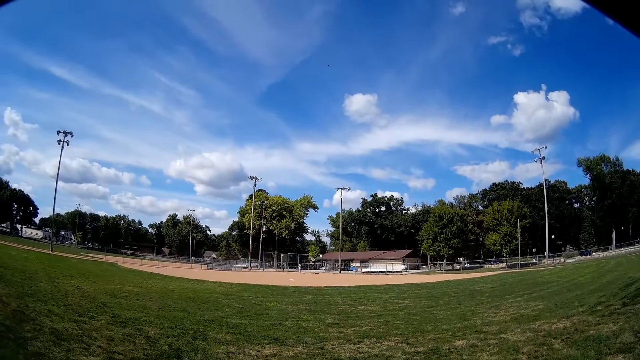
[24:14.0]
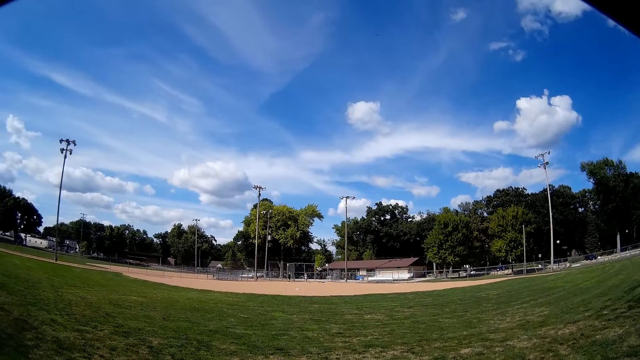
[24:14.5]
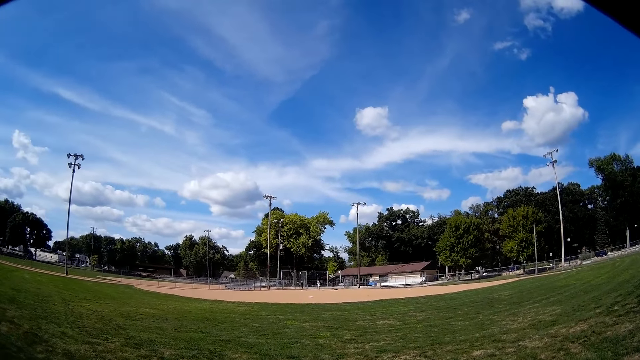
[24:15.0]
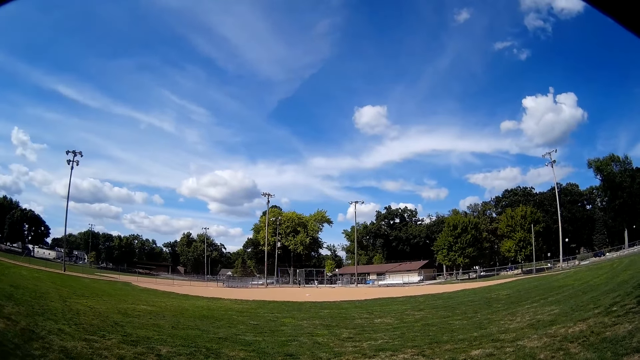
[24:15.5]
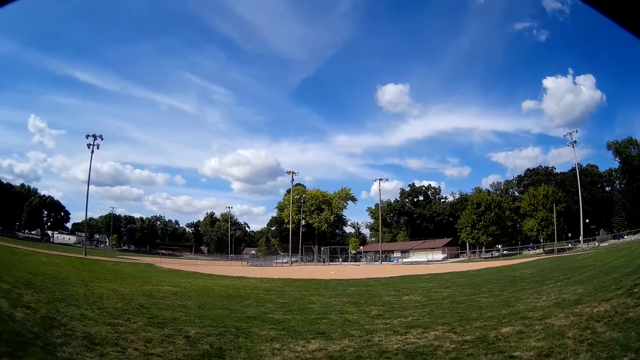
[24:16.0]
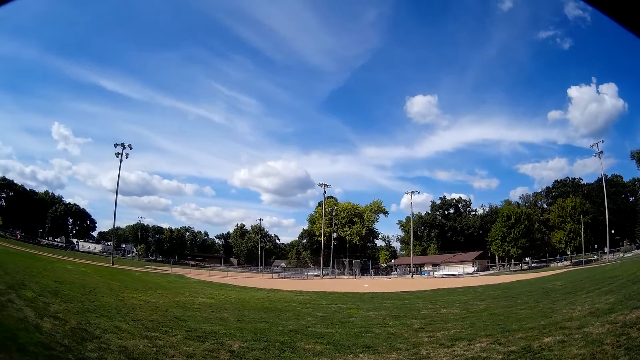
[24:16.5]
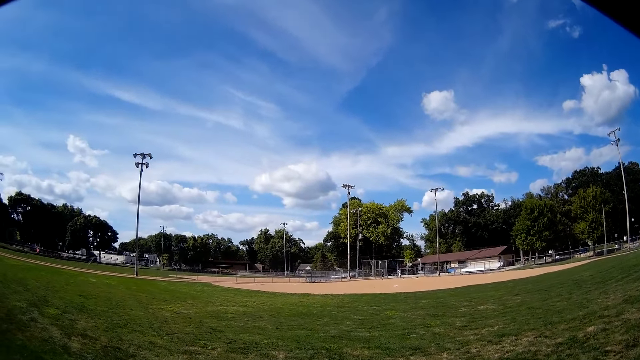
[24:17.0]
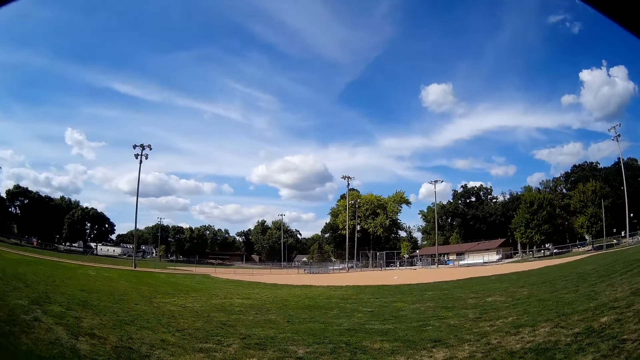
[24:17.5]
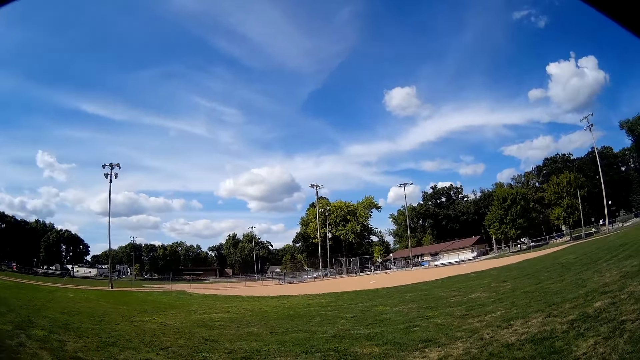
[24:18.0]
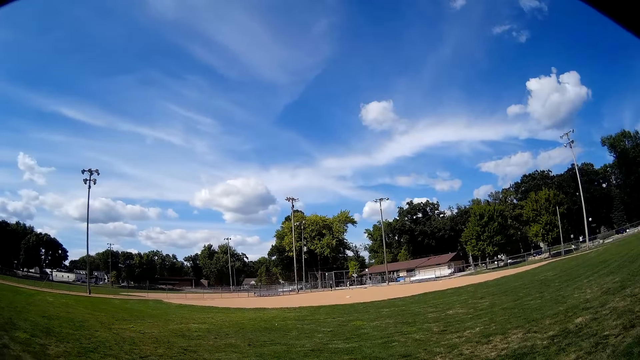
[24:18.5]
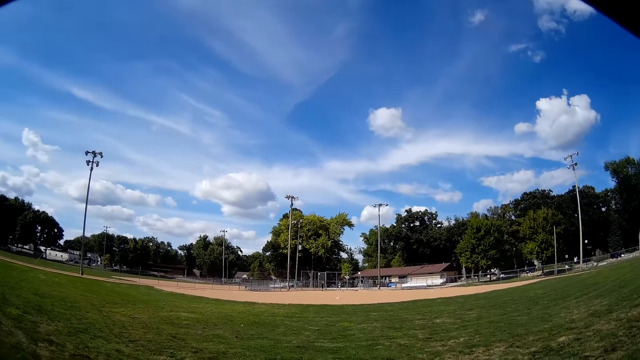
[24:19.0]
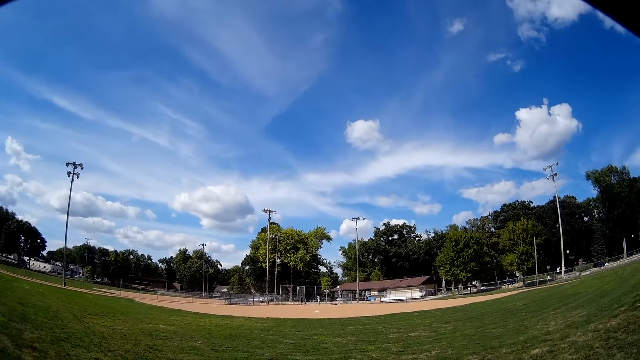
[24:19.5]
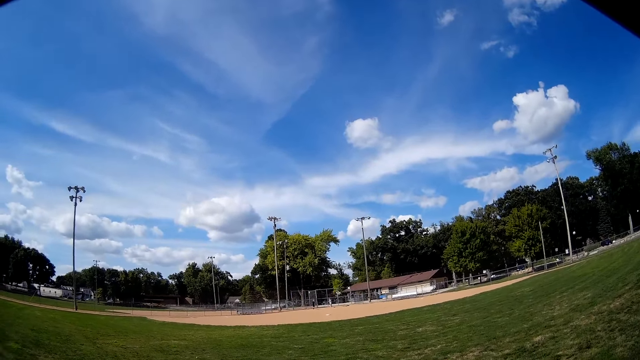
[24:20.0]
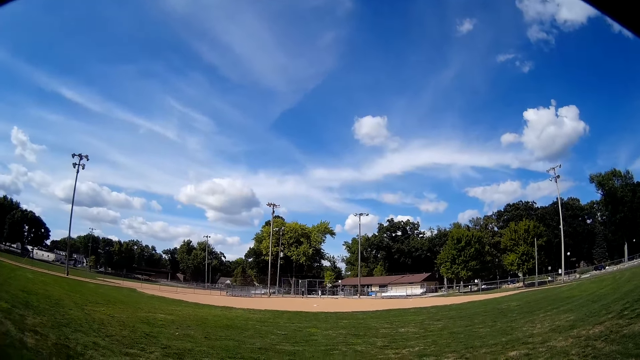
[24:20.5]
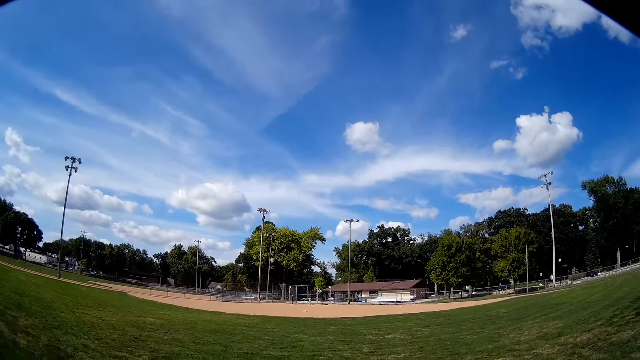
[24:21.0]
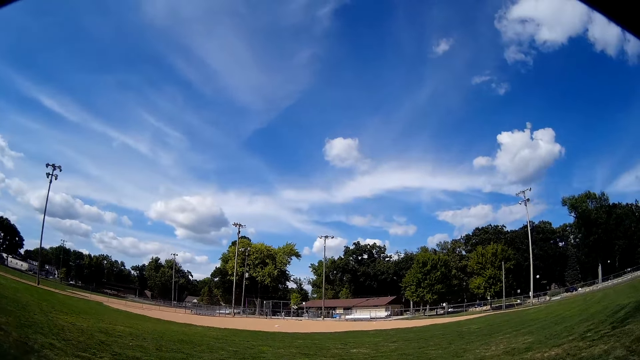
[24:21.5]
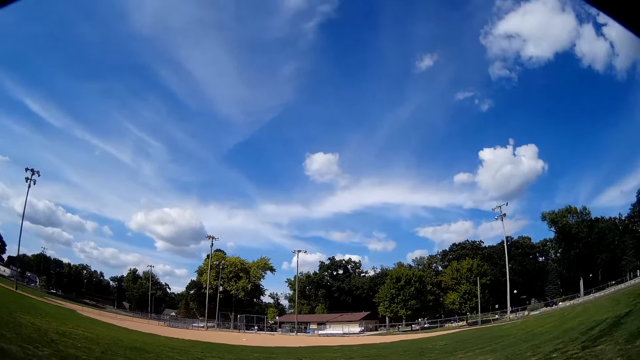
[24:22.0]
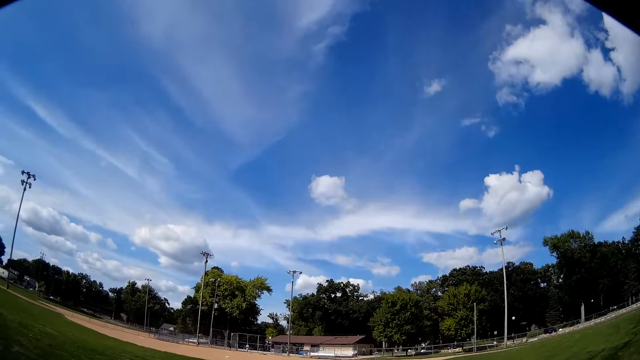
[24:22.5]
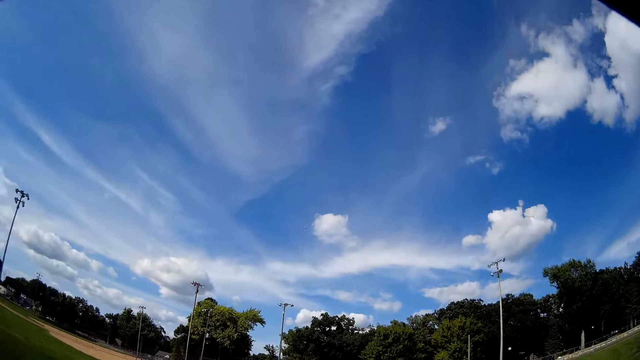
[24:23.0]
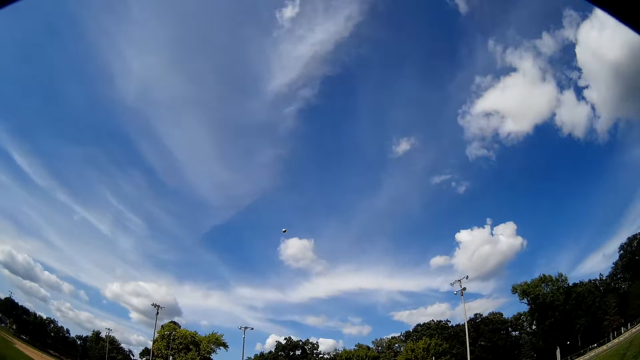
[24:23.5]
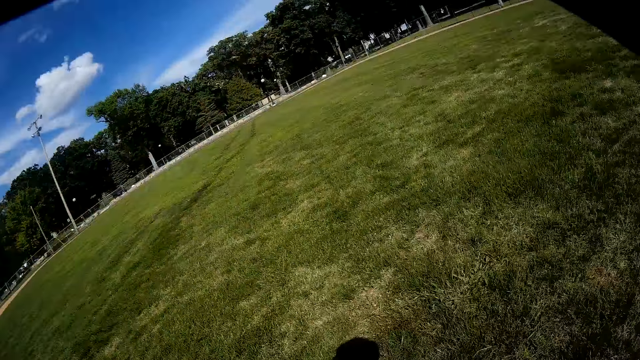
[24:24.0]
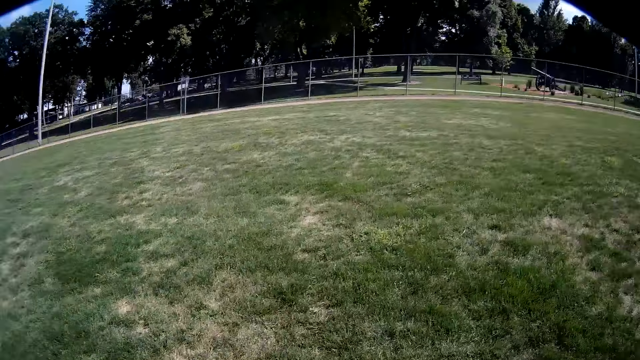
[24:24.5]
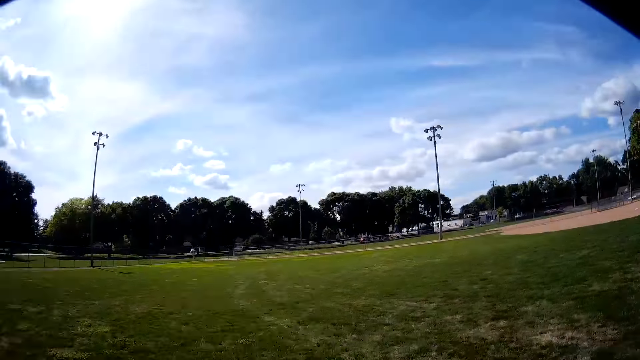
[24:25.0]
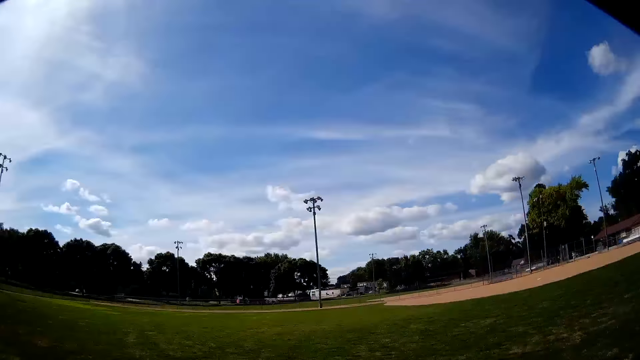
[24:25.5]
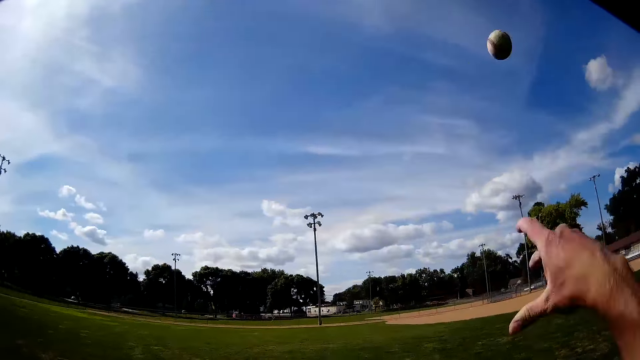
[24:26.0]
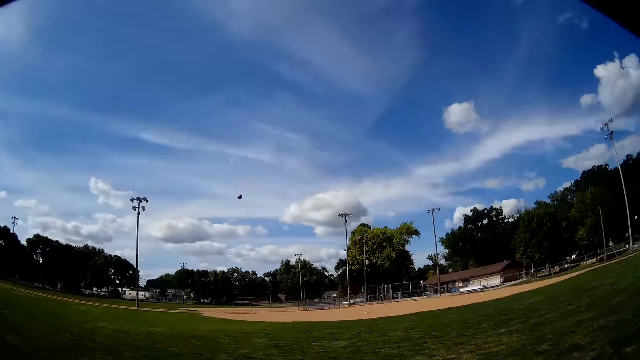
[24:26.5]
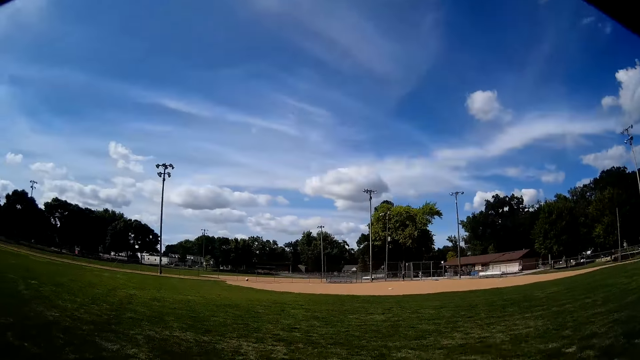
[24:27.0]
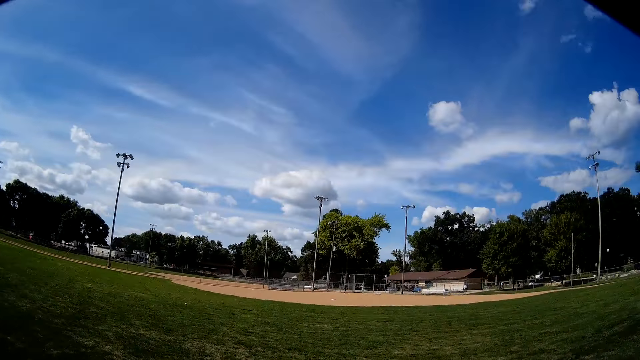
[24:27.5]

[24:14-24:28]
A man throws the baseball to the camera wearer. The camera wearer catches the baseball with a baseball glove. They hold the baseball. They throw the baseball to the man and another man.

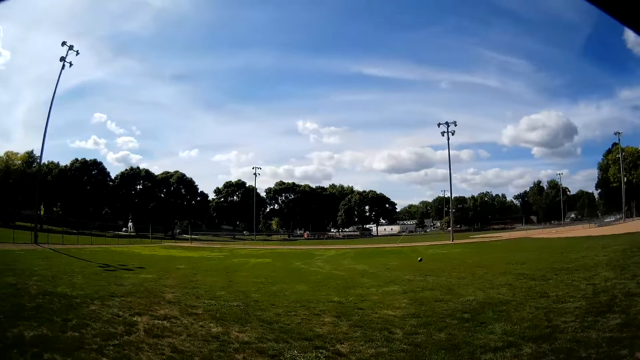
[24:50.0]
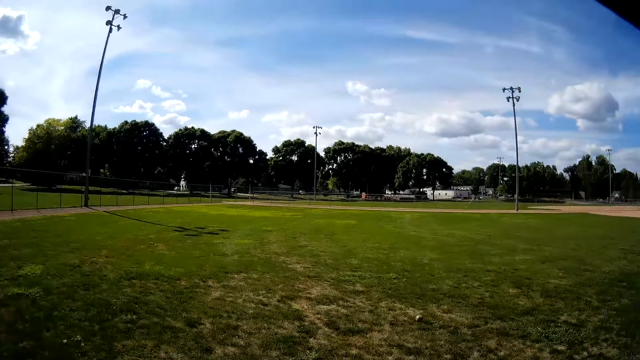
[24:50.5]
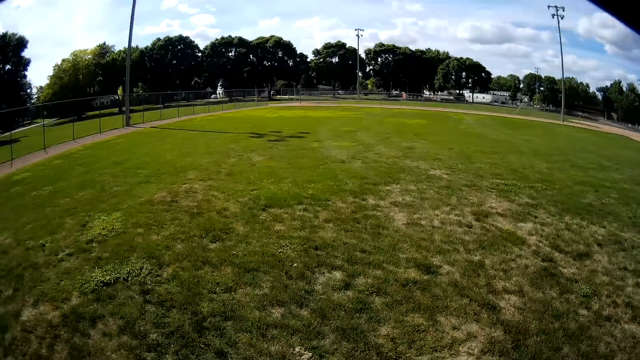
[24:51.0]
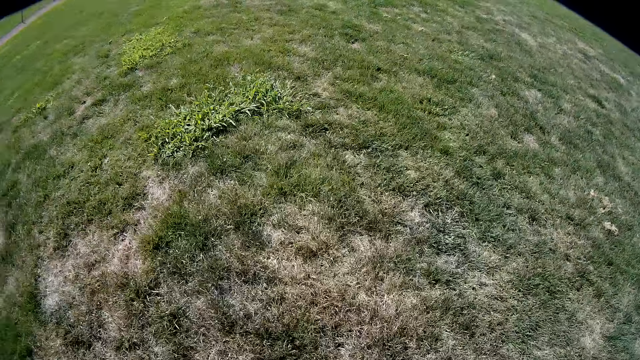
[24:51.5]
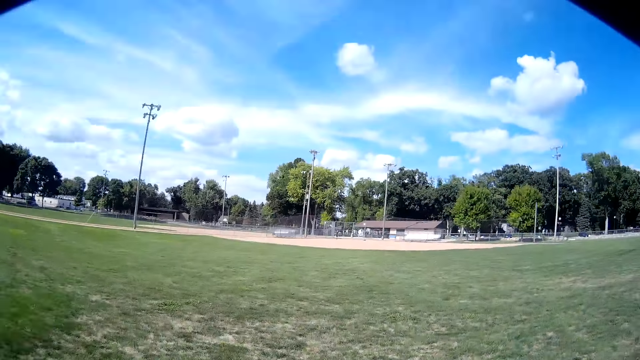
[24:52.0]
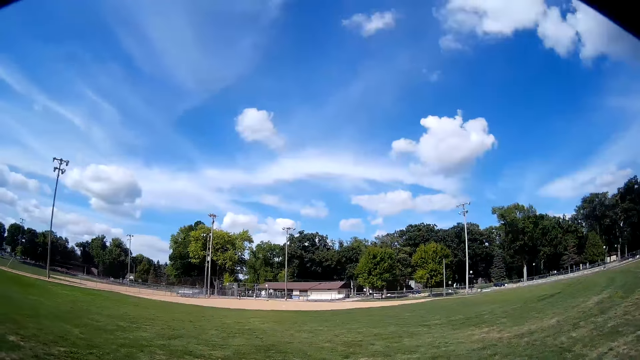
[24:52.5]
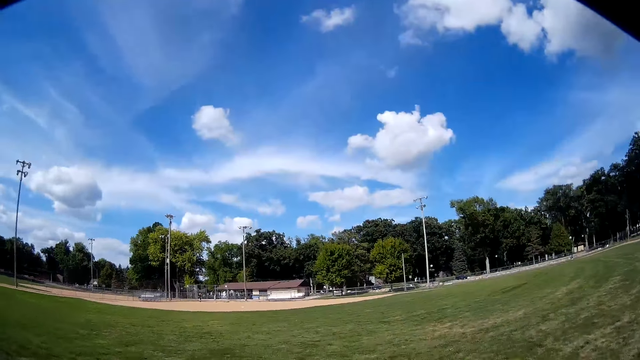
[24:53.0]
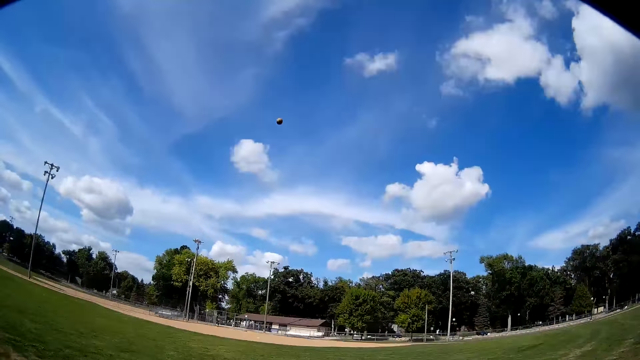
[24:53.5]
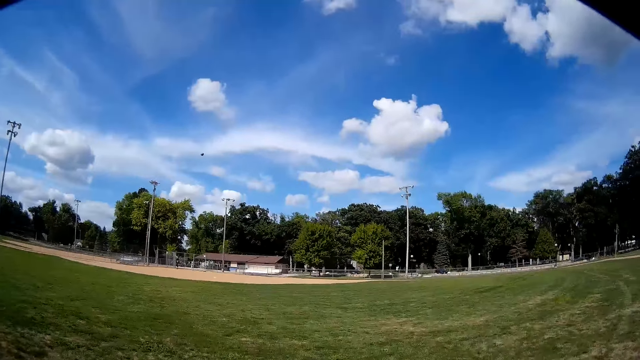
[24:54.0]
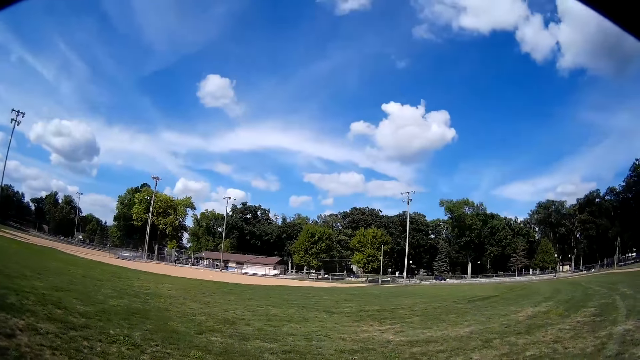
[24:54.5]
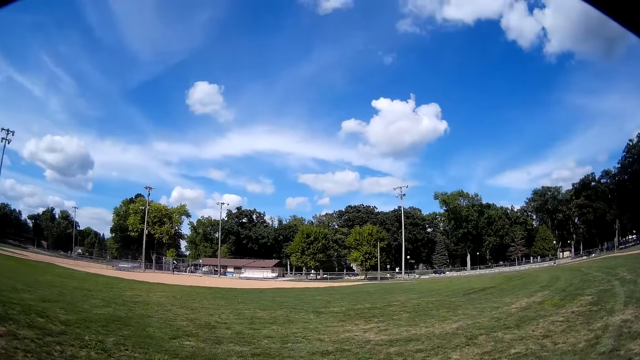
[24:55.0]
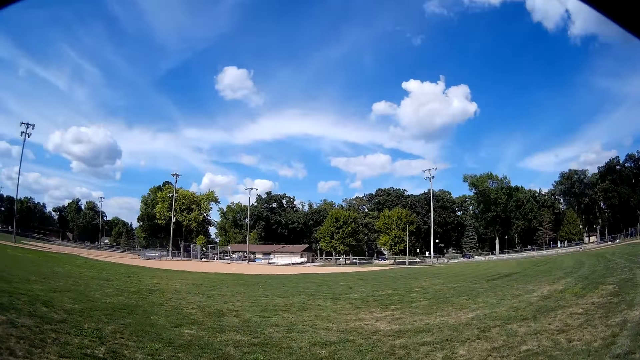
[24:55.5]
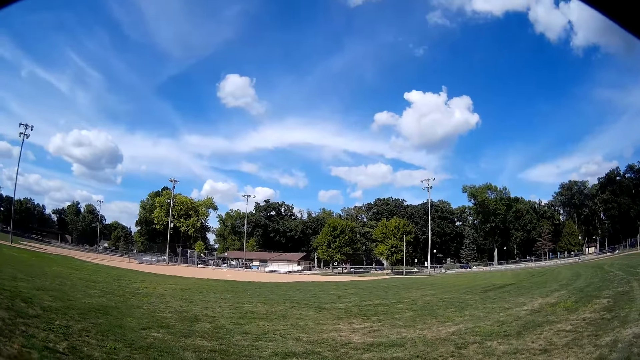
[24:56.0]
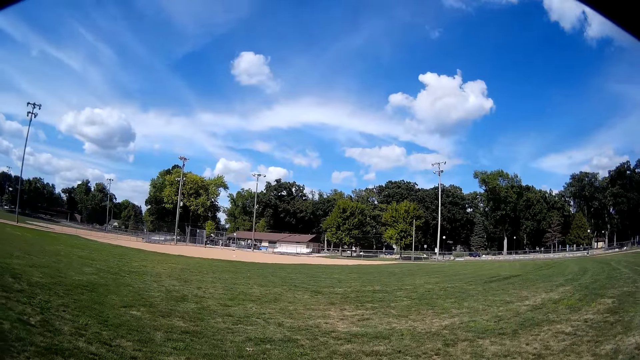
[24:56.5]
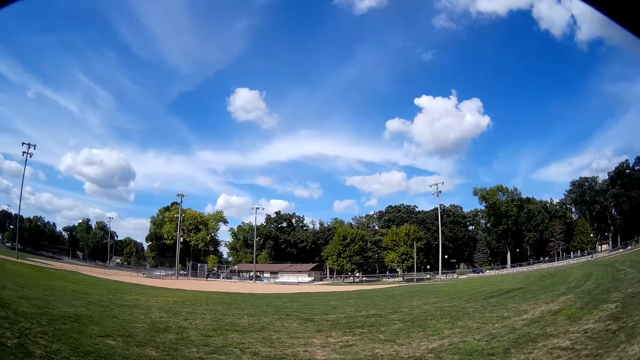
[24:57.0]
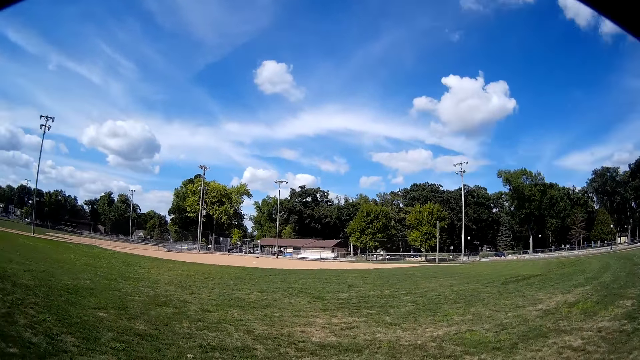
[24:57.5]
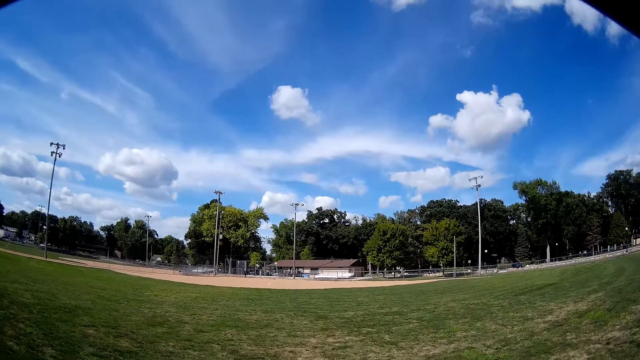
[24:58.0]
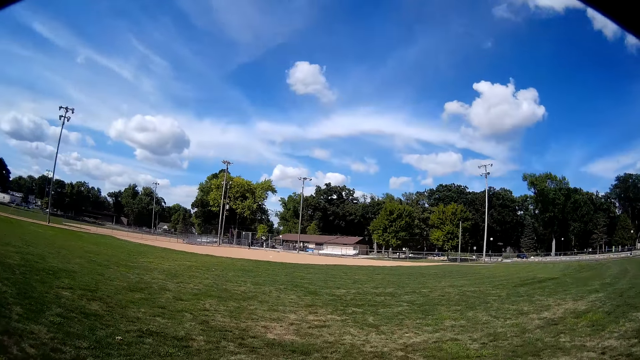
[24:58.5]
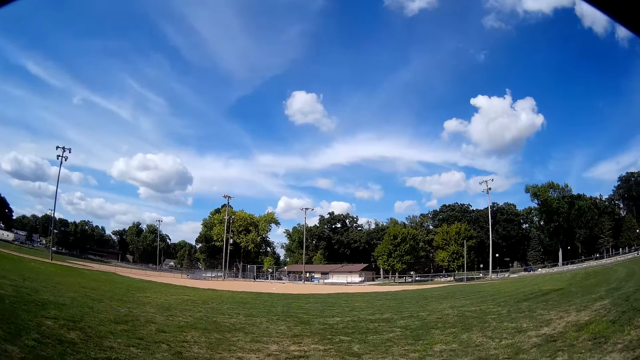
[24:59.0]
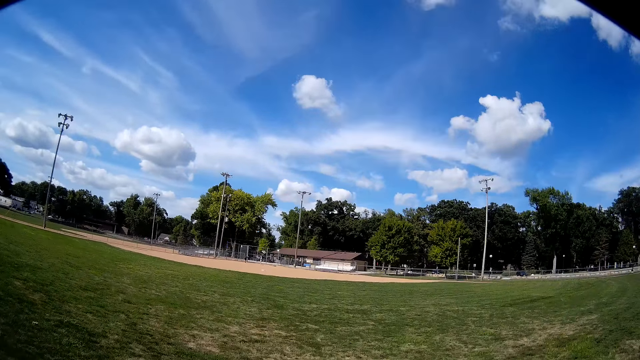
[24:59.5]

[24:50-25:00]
The camera wearer holds the baseball. They throw the baseball to a man and another man. They walk on the field.
